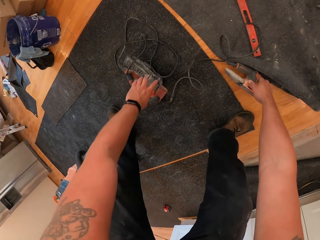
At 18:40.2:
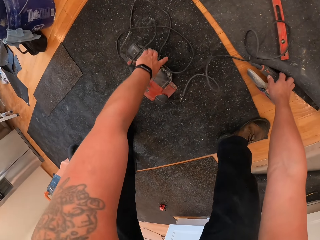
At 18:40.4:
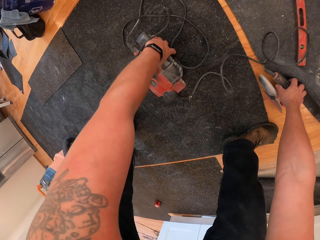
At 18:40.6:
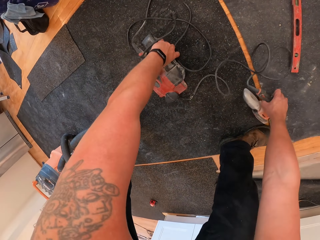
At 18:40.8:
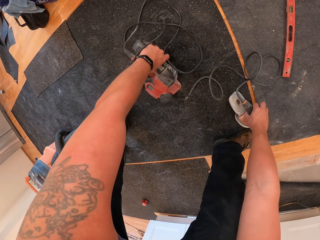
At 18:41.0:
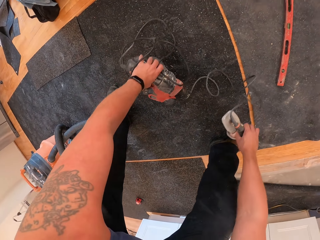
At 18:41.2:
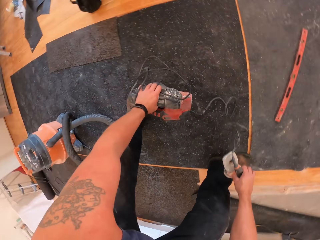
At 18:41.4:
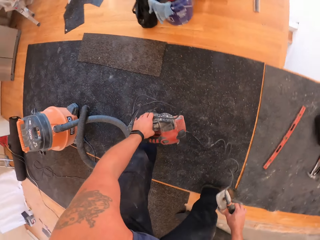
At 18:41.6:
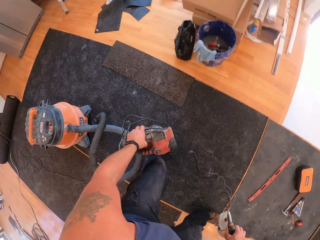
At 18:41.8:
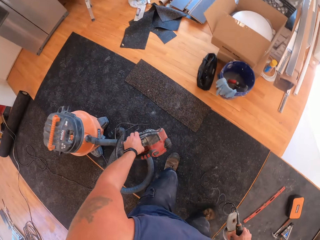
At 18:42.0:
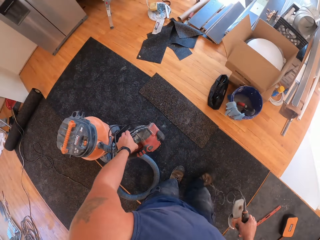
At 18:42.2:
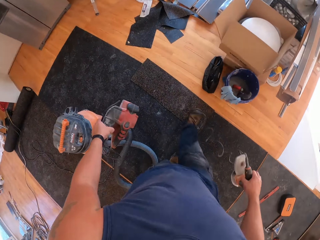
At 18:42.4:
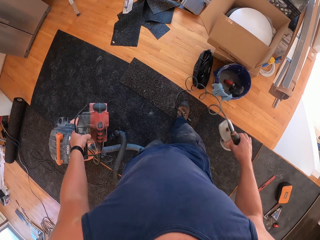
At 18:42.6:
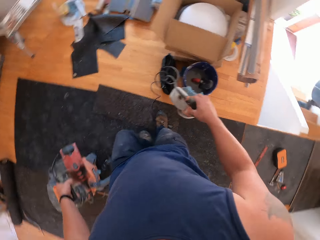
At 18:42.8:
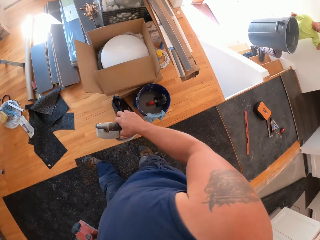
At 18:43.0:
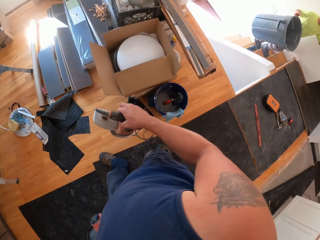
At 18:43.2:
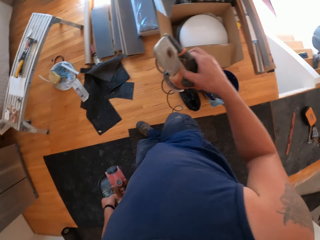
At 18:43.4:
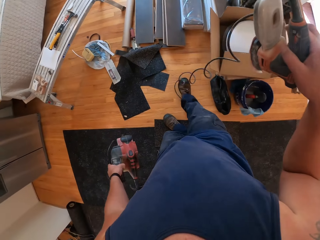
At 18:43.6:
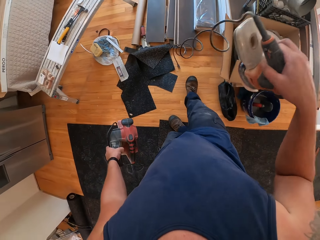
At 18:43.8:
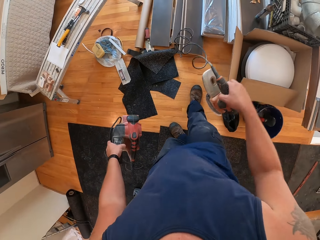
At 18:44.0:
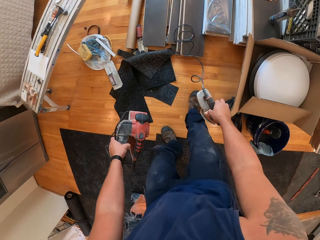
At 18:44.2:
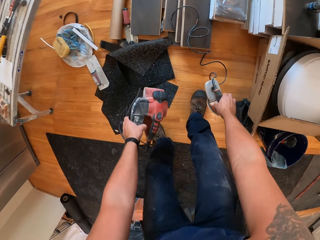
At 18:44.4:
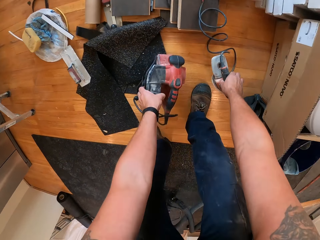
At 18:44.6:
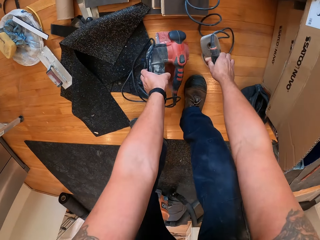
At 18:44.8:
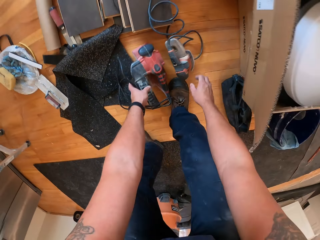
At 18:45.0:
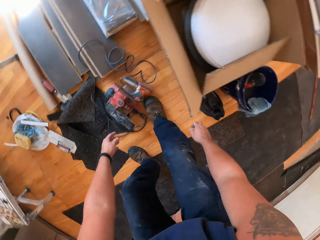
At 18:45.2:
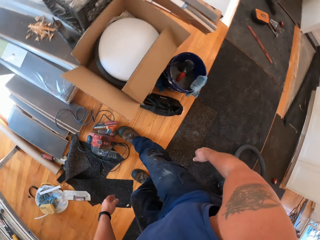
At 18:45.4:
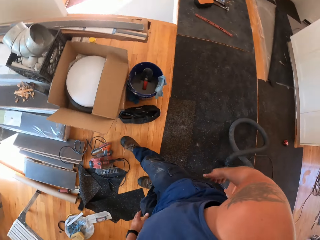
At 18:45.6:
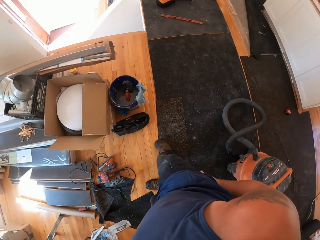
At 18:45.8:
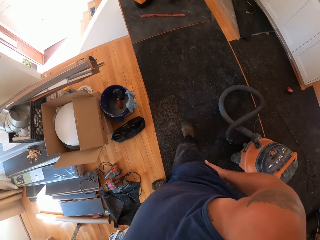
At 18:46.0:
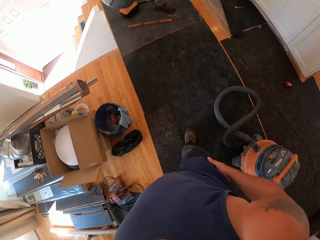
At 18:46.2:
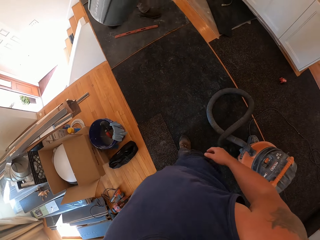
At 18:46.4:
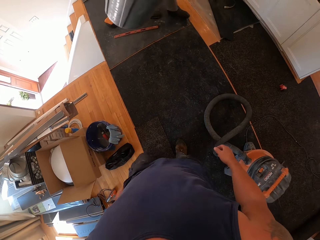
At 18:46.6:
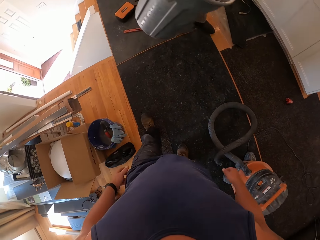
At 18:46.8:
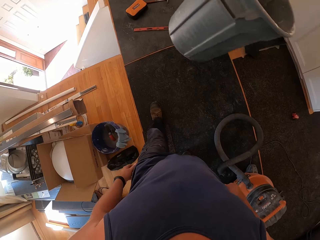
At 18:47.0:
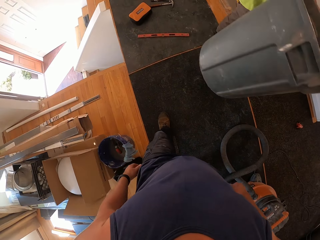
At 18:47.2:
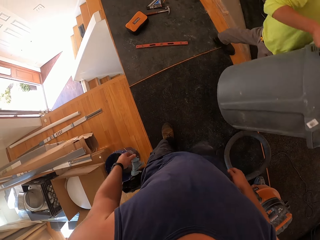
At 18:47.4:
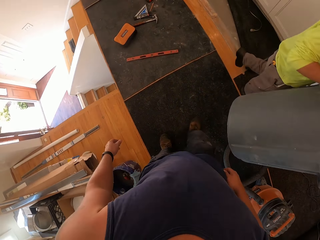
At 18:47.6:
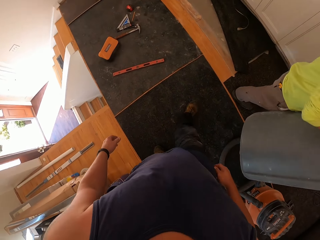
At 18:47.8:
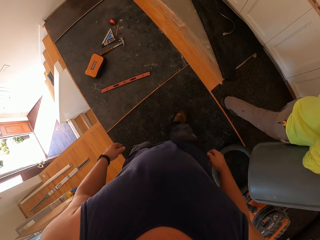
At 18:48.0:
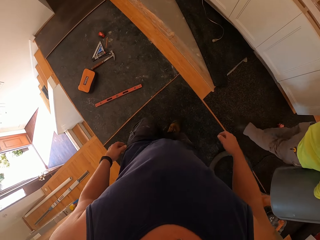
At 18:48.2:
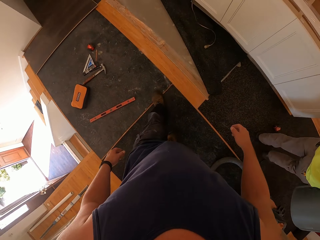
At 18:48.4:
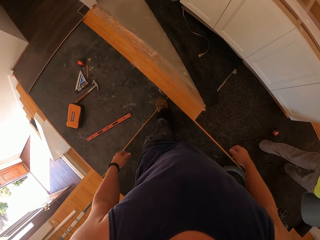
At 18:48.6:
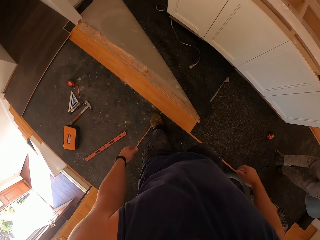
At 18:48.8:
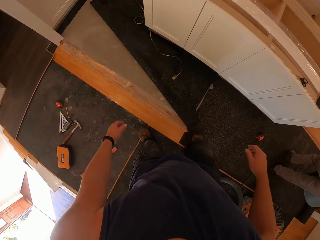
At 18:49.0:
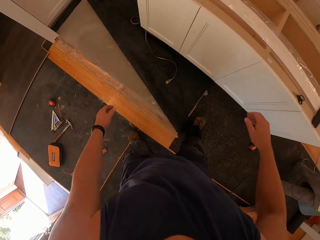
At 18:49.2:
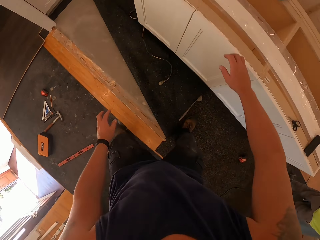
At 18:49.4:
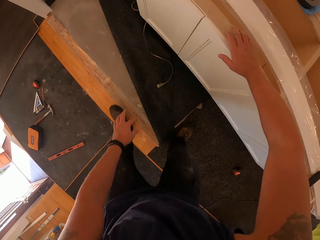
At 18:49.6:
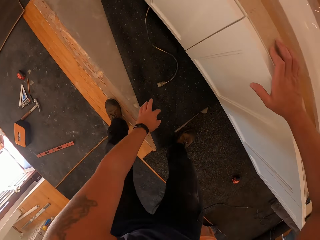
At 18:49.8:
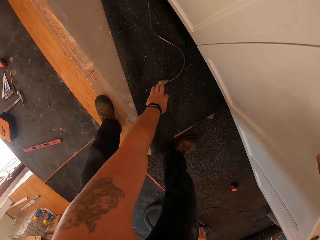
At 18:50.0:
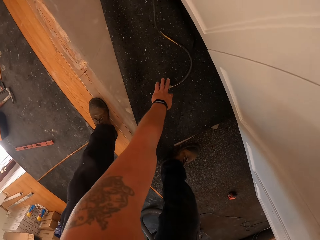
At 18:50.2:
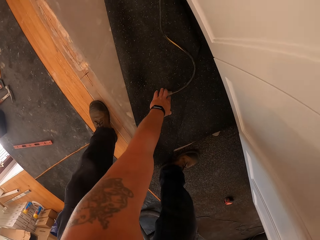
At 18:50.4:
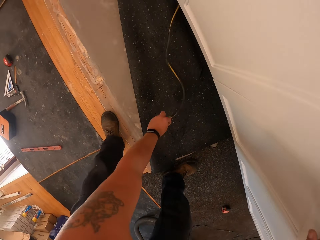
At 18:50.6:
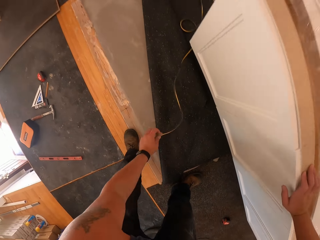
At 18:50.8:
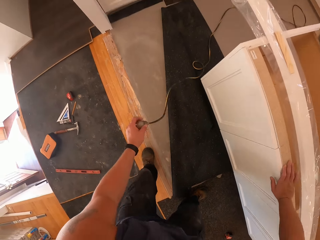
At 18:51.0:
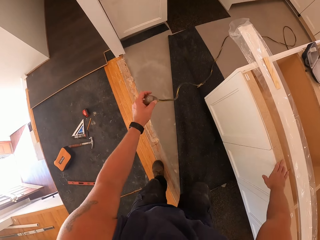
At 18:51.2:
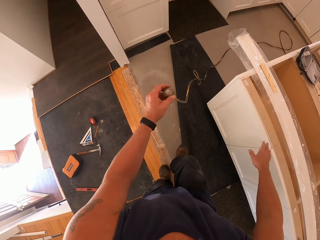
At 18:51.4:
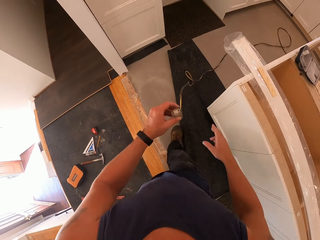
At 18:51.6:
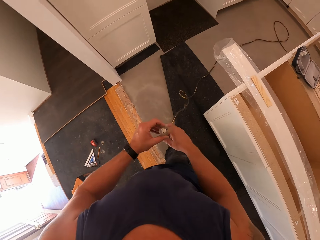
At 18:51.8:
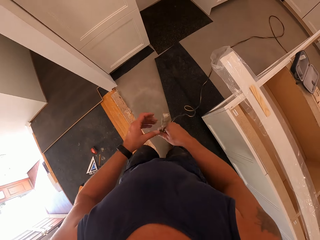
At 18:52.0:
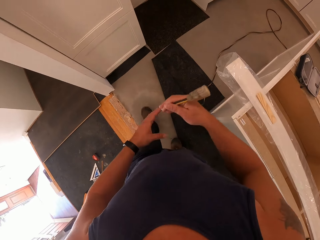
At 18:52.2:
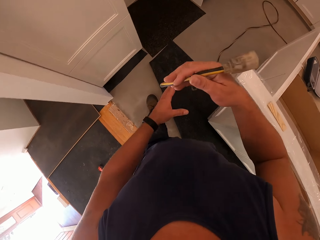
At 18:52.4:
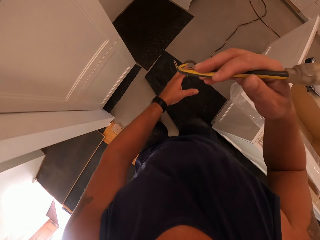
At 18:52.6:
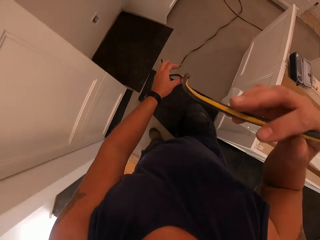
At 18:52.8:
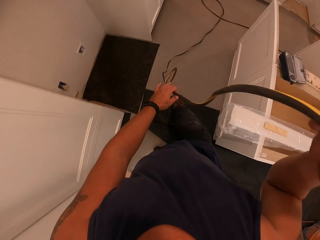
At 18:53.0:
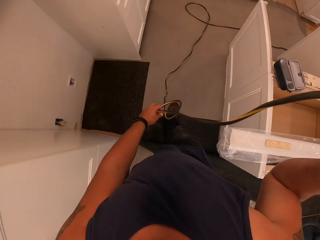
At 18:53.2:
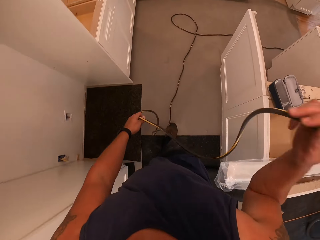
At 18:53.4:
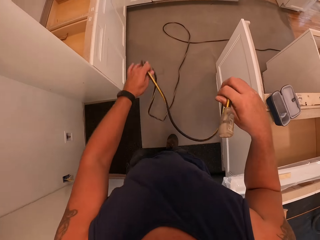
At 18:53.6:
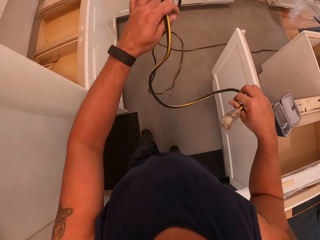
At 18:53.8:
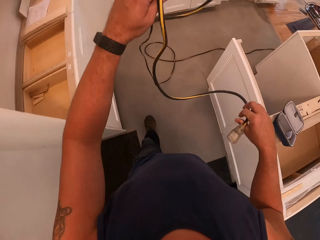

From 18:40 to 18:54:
The camera wearer picks an electric planer from the floor board with both hands. He walks around the room. He drops the electric planer on the floor board. He cleans his right hand on his trouser. He walks around the room. A man carries the bin. The camera wearer touches a shelf with the right hand. He picks the wire cord from the floor board with the left hand. He walks around the room. He passes the wire cord to the right hand.

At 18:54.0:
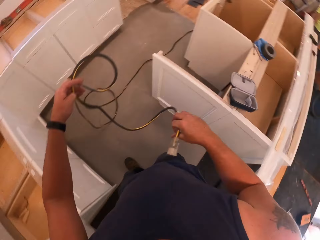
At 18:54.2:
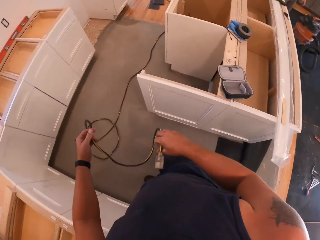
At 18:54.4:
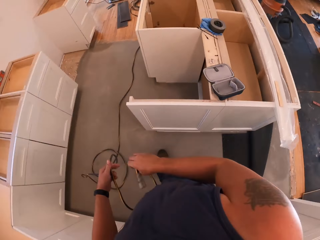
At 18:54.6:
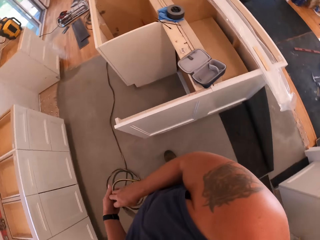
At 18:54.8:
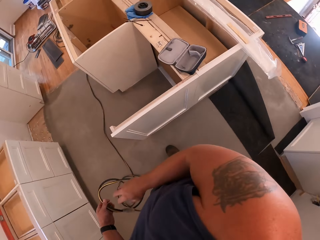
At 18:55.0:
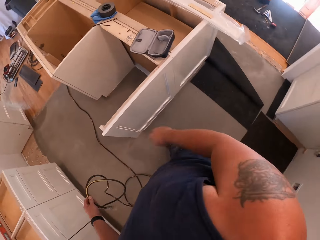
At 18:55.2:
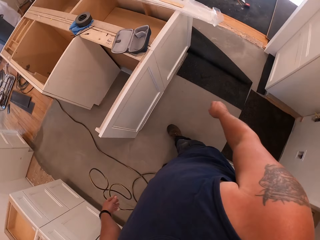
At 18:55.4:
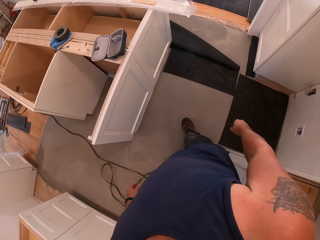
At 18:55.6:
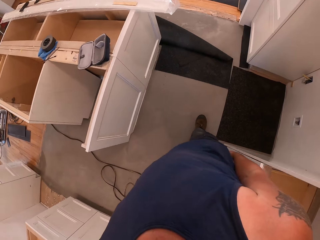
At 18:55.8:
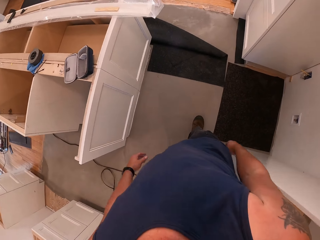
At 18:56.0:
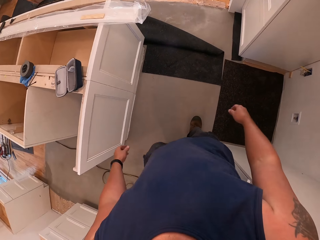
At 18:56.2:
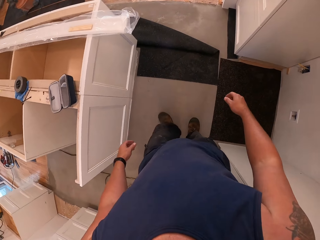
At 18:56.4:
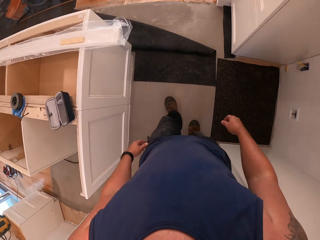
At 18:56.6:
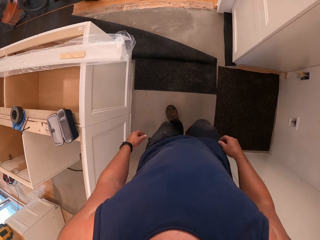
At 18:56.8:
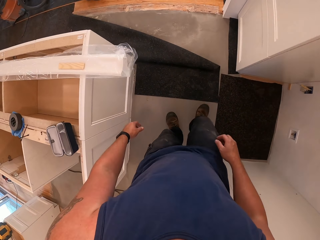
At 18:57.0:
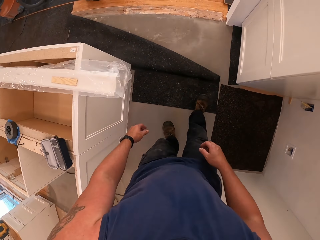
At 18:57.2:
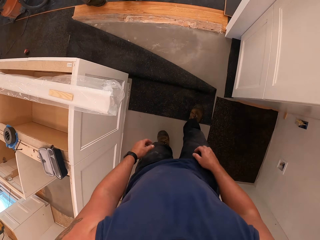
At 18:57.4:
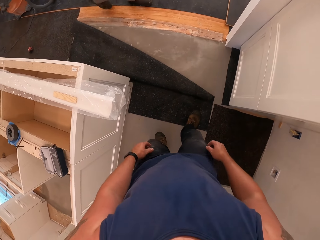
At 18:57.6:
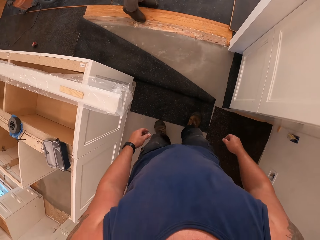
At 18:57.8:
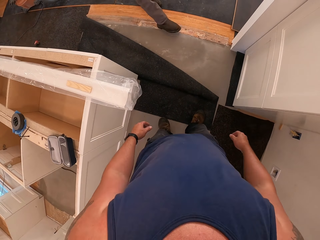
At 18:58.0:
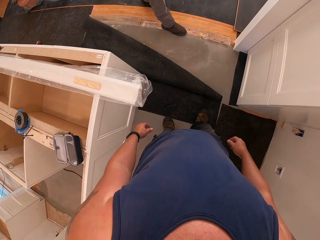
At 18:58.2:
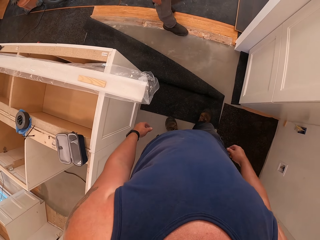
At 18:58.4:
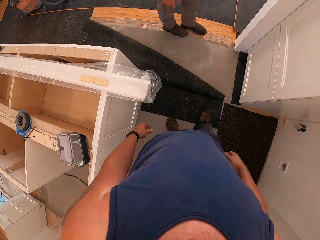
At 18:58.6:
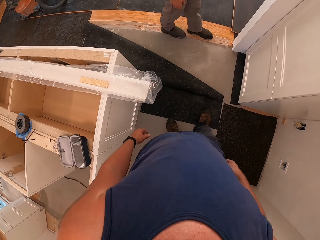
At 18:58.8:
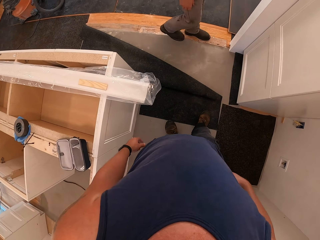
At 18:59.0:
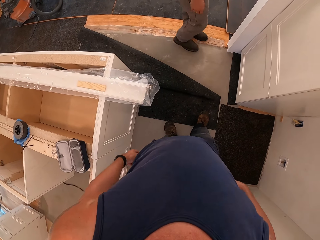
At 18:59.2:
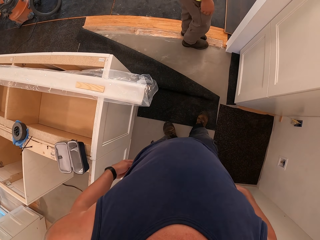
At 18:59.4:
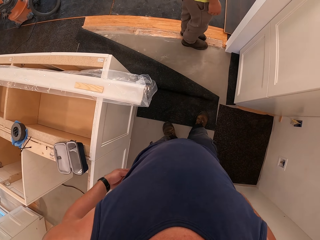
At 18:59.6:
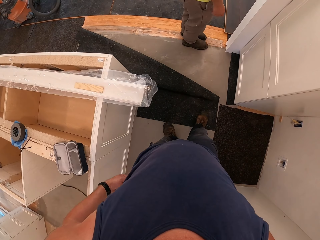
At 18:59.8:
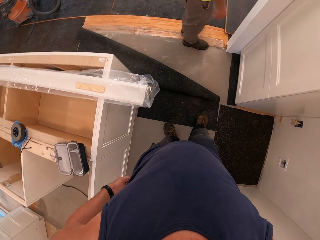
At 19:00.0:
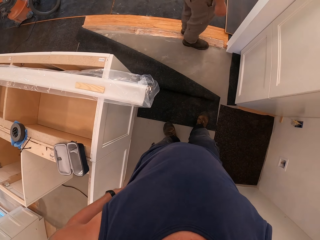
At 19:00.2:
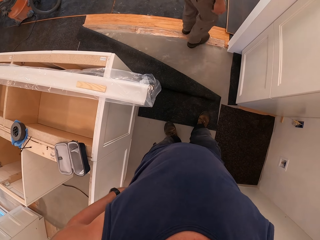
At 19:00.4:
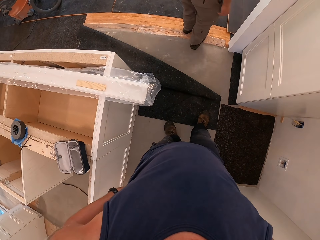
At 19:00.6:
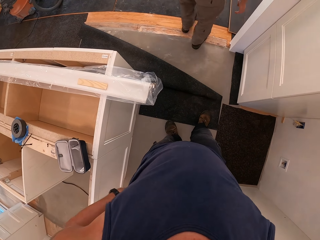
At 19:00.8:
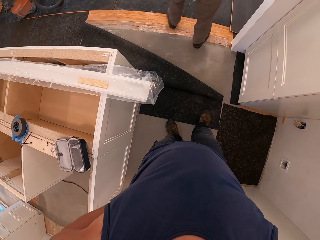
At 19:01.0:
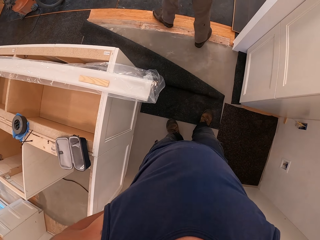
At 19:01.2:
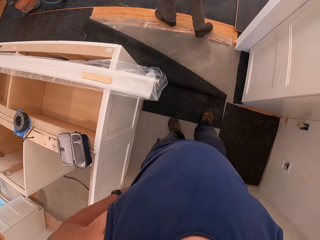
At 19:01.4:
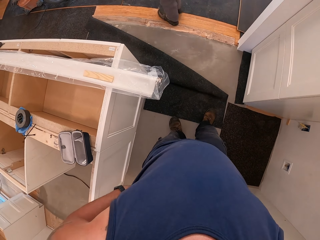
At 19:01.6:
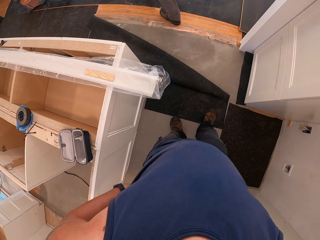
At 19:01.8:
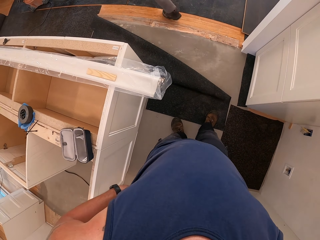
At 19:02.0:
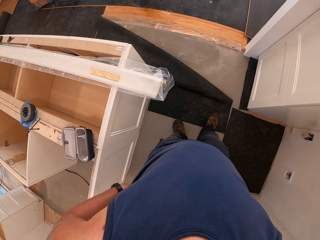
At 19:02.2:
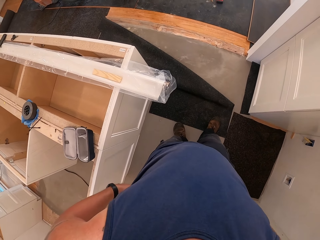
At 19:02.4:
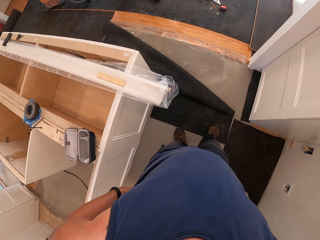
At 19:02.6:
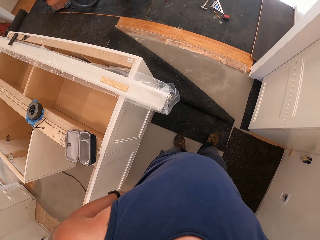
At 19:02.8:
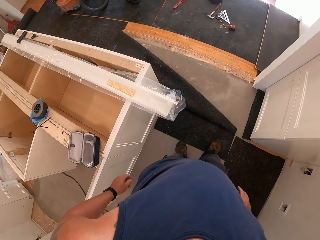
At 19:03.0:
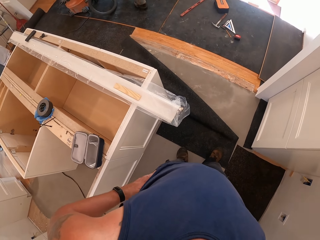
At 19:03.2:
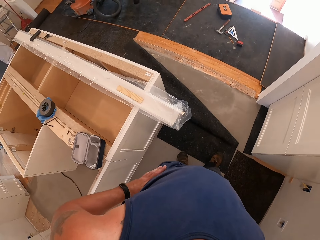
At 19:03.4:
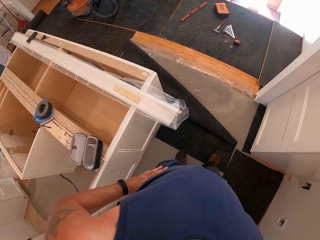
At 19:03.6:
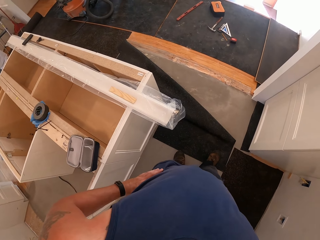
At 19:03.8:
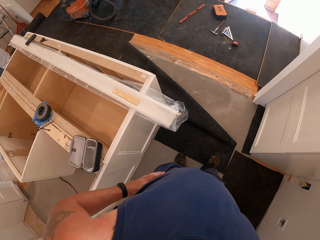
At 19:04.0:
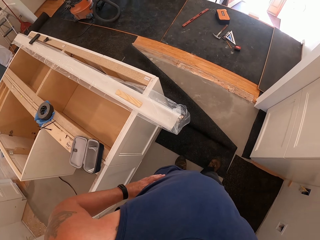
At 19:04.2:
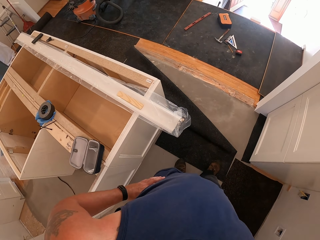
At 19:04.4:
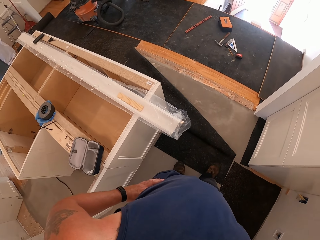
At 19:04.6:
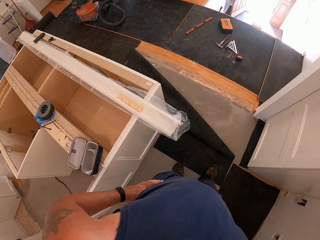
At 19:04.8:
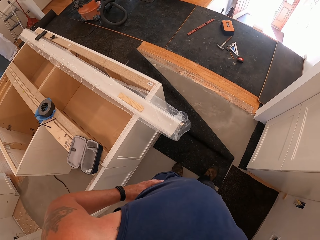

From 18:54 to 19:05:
The camera wearer drops the wire cord on the floor board. A man walks towards the camera wearer. The man walks around the room. The camera wearer looks around the room. The man walks away. The camera wearer puts both hands on the waist.
